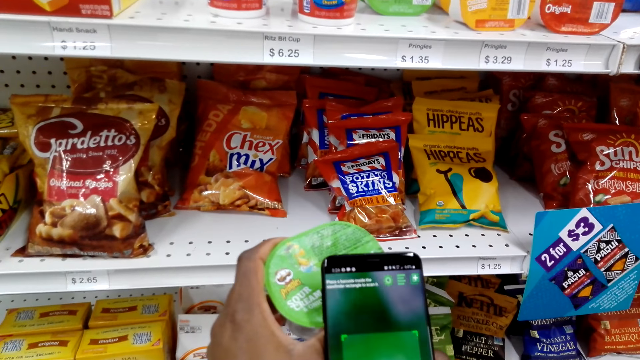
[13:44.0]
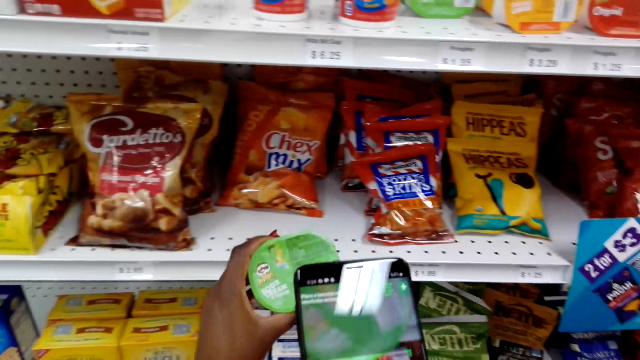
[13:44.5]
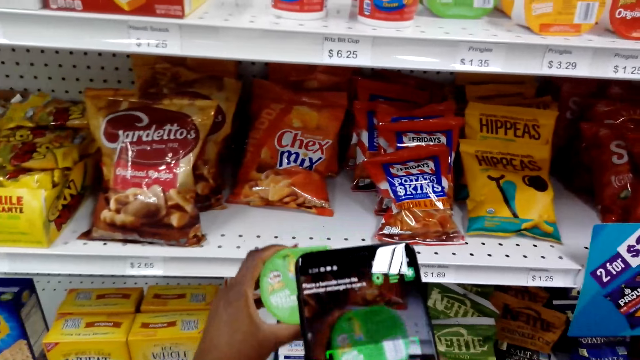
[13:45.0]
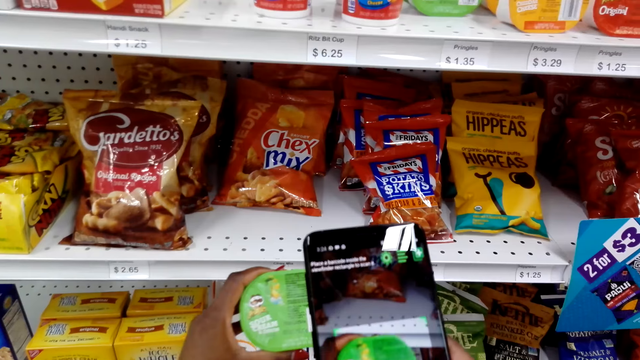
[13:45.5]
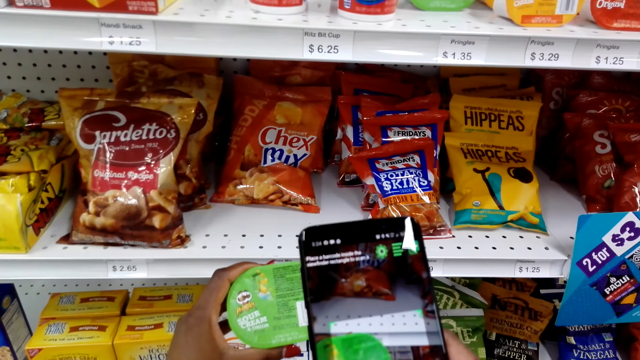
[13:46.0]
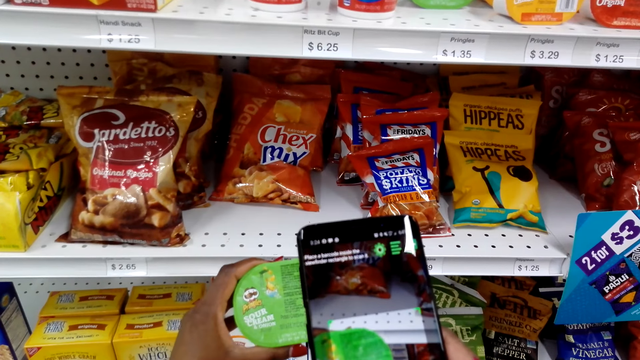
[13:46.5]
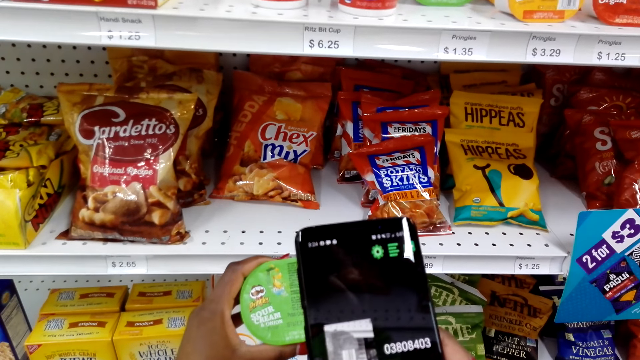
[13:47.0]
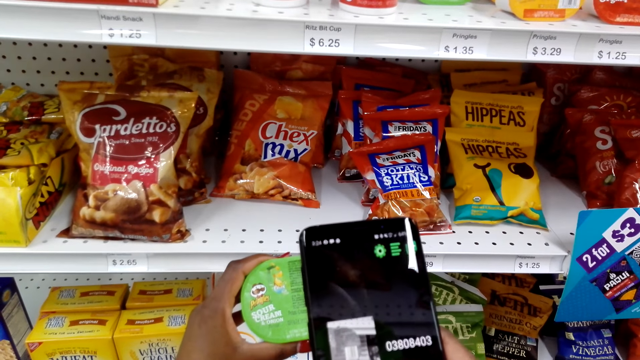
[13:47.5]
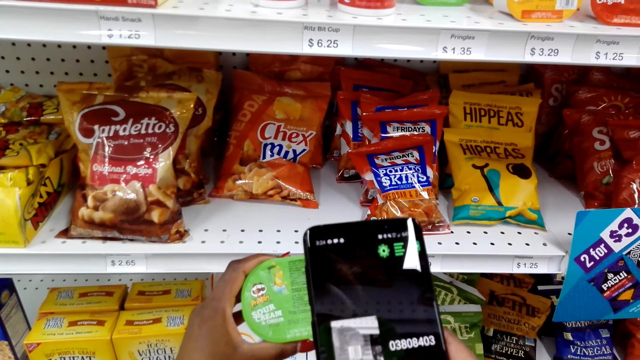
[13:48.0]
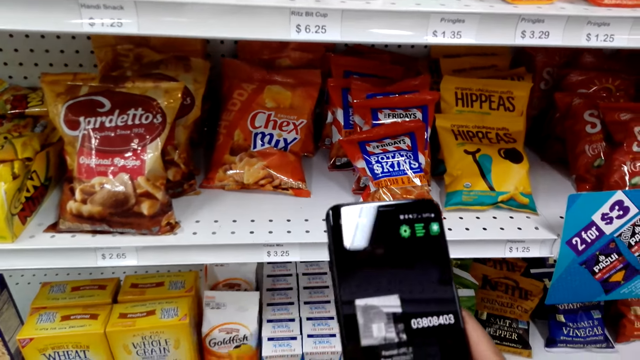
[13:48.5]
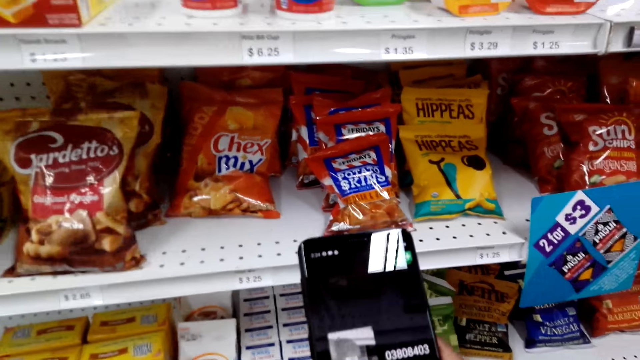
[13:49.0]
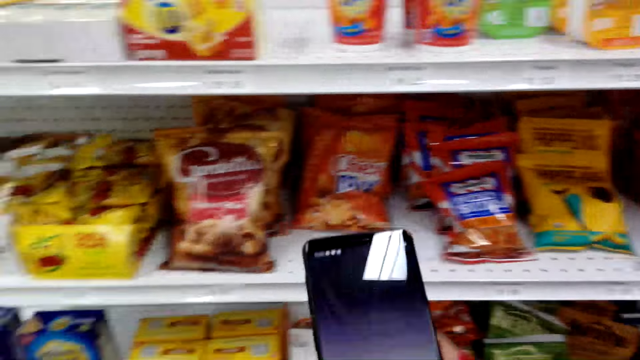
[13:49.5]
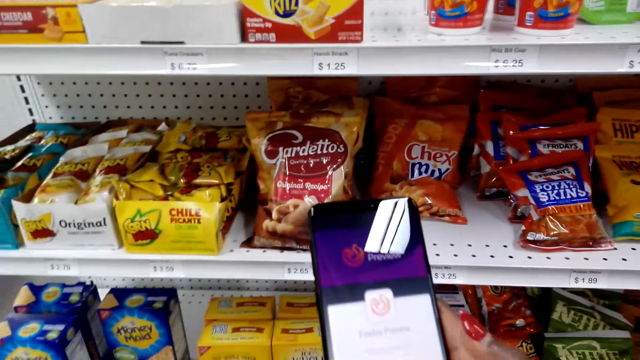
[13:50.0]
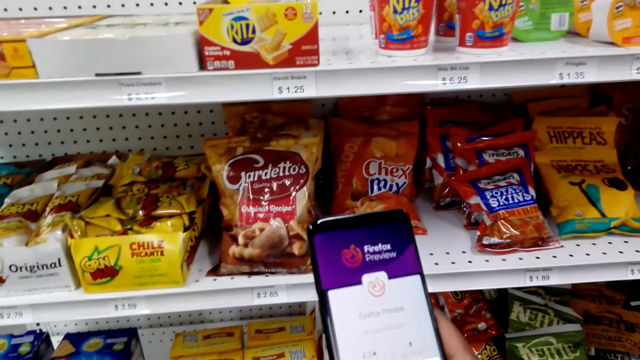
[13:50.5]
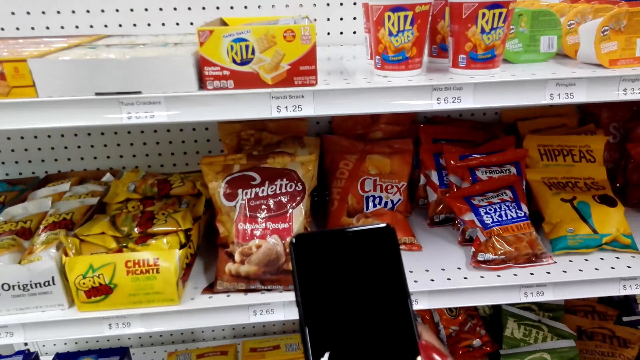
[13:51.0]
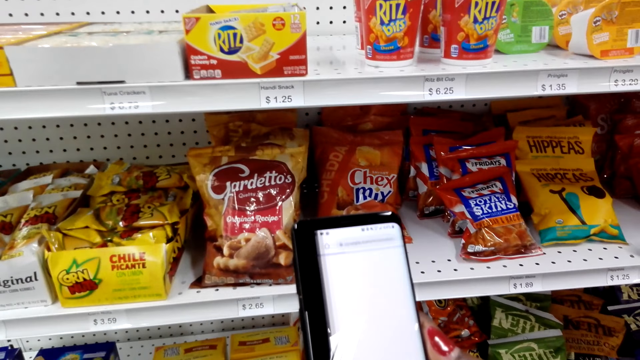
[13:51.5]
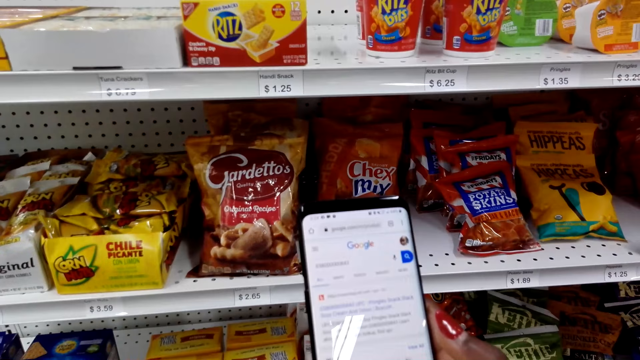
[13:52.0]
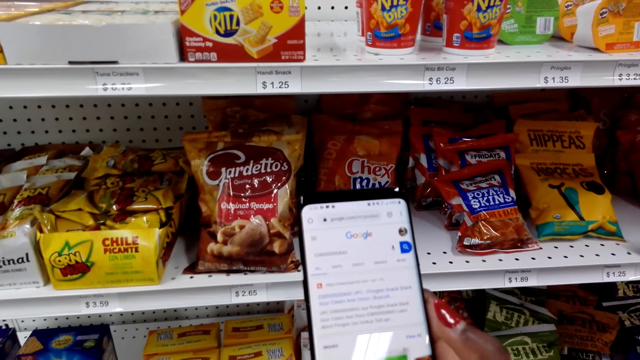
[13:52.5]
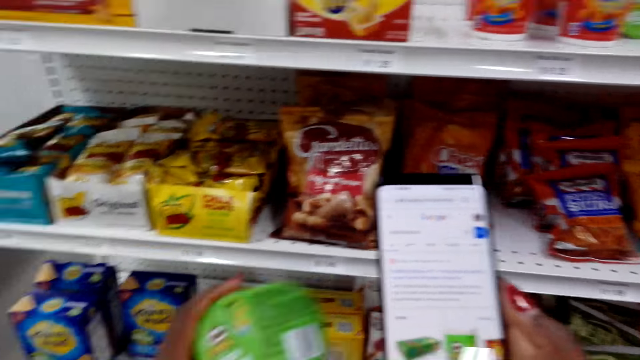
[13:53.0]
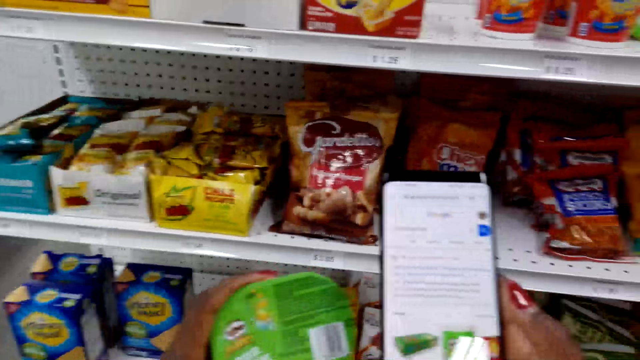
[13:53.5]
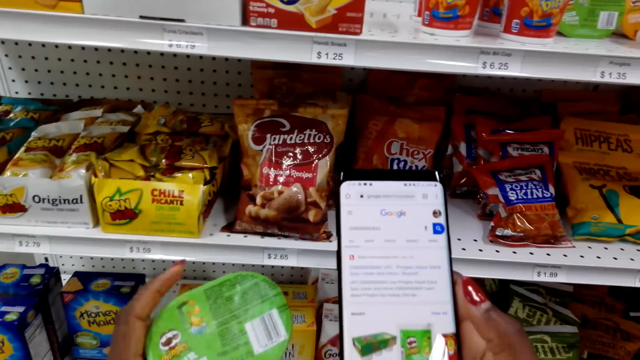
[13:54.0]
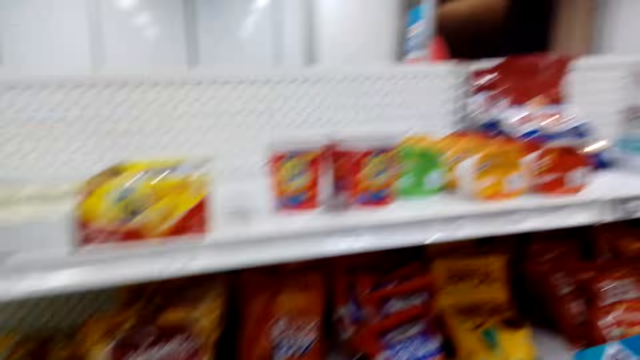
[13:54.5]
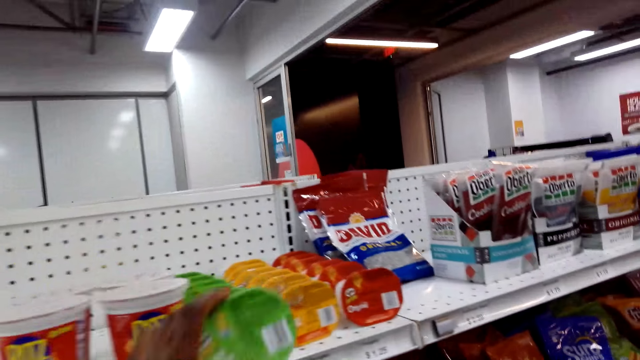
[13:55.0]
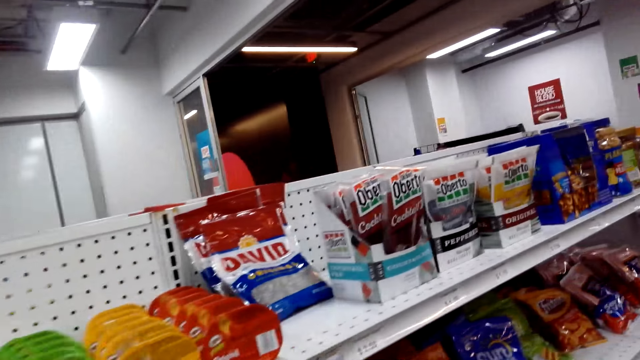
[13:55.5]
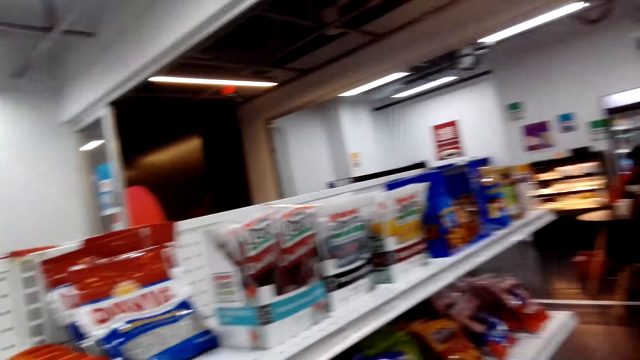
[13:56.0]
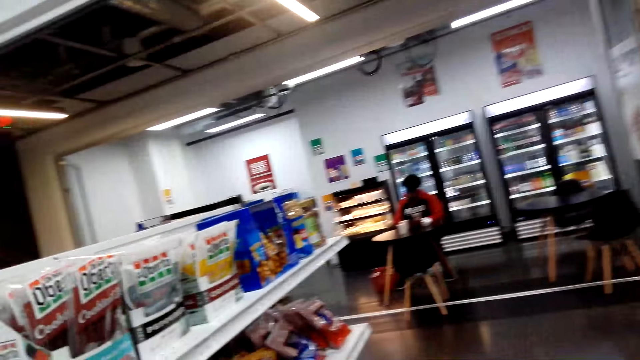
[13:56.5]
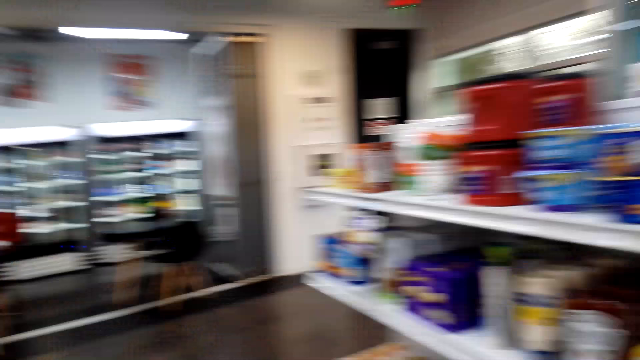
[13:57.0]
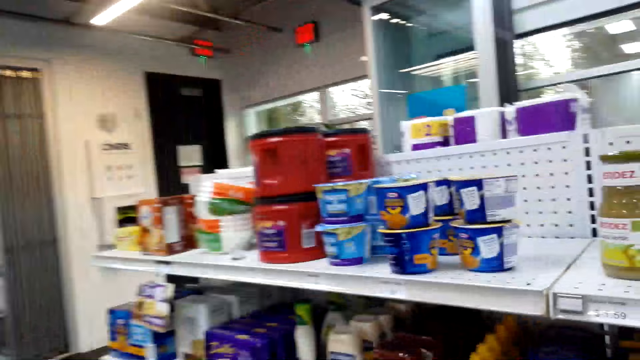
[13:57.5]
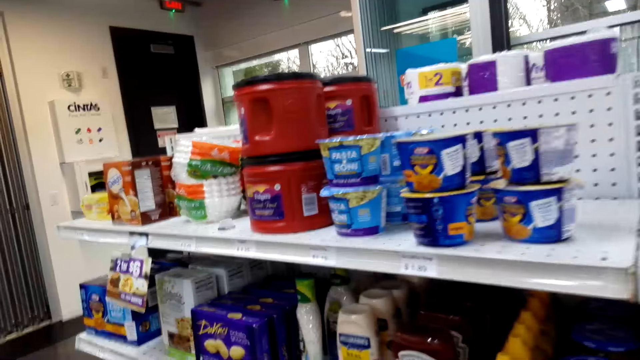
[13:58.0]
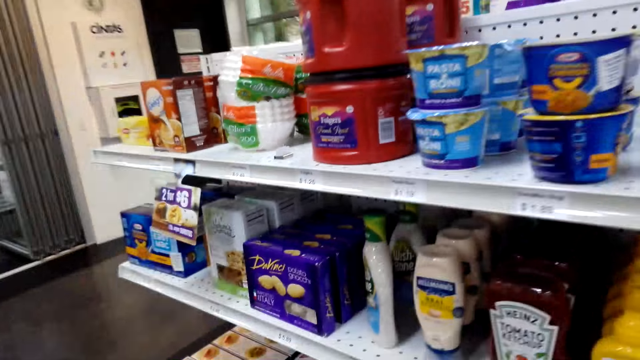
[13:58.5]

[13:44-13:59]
The camera wearer scans the code in the pringles. They use the phone. They look around. They put down the pringles chips. They move around.

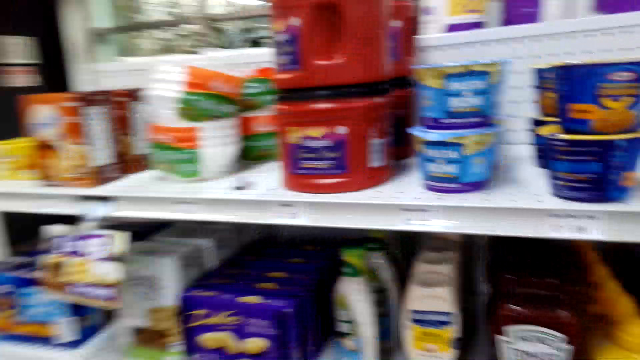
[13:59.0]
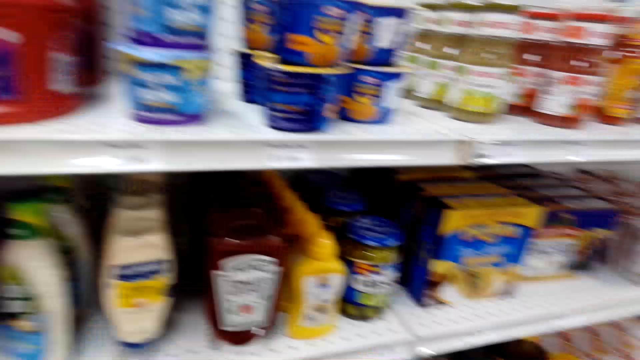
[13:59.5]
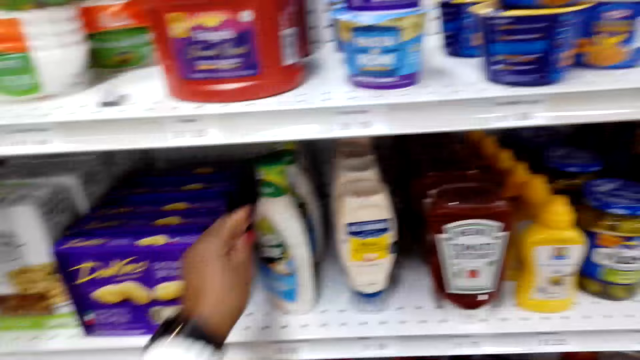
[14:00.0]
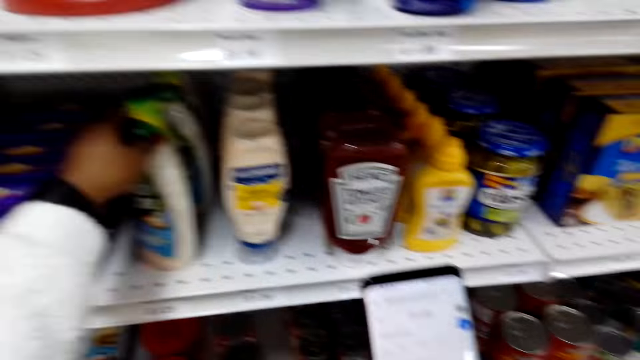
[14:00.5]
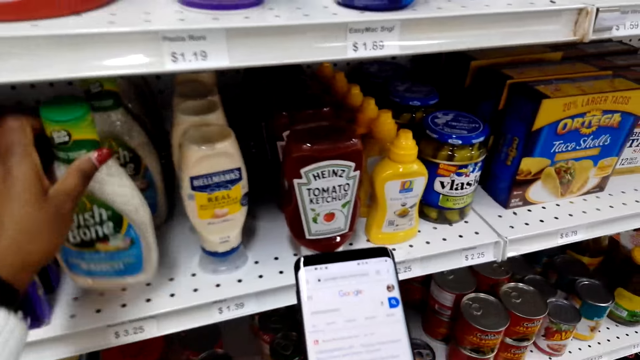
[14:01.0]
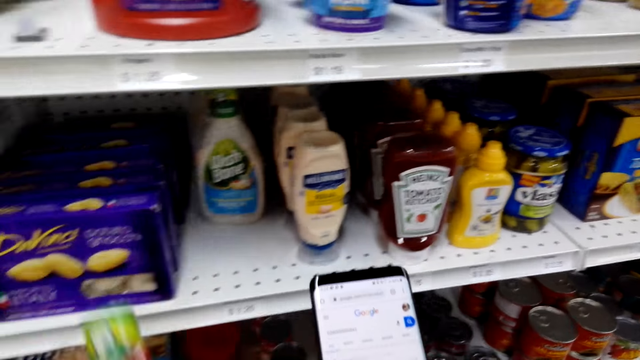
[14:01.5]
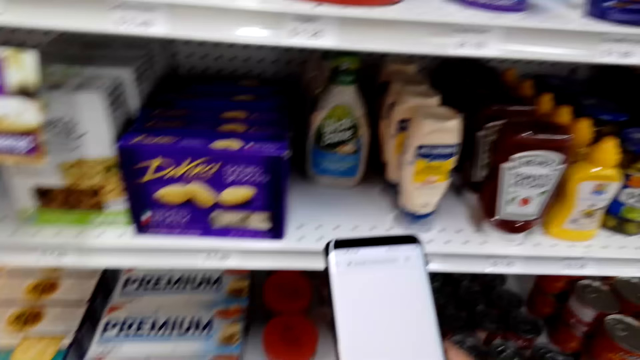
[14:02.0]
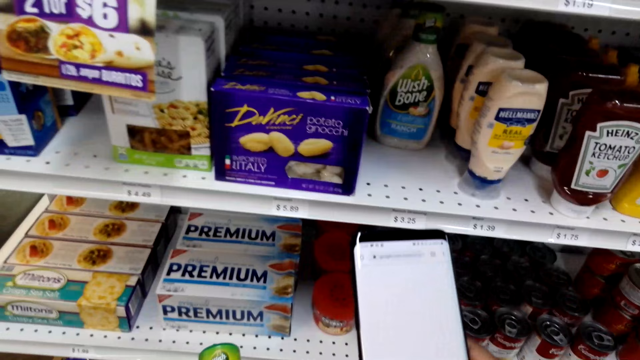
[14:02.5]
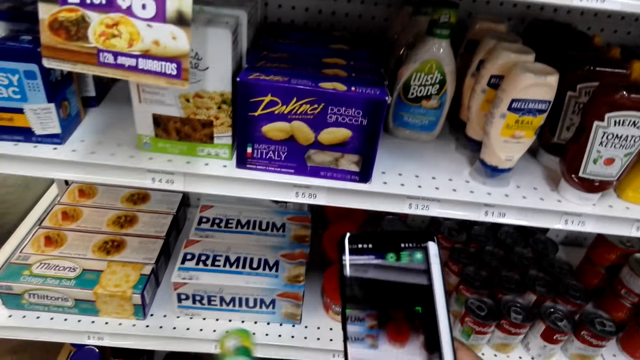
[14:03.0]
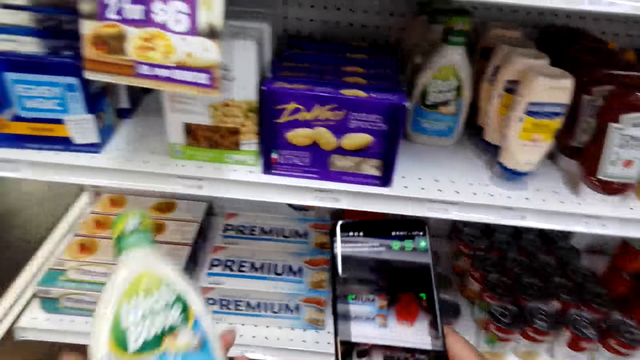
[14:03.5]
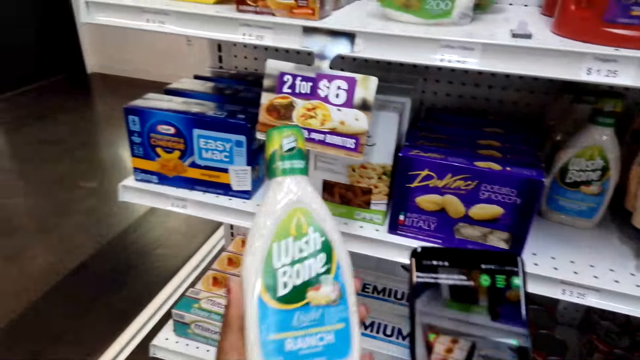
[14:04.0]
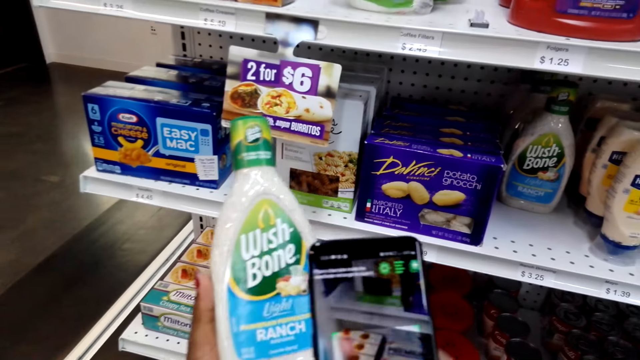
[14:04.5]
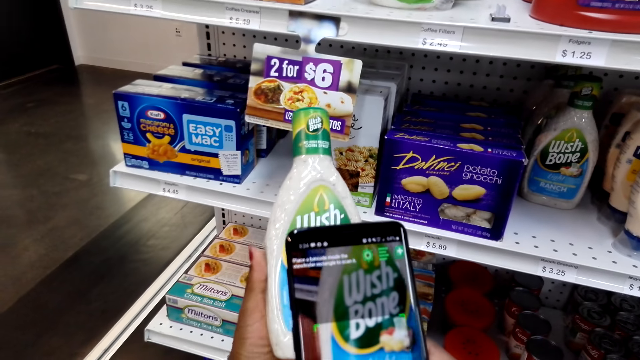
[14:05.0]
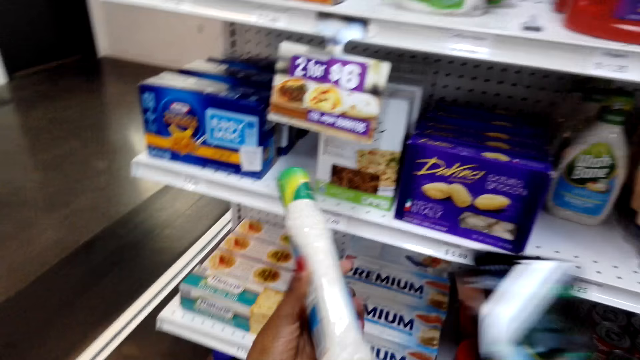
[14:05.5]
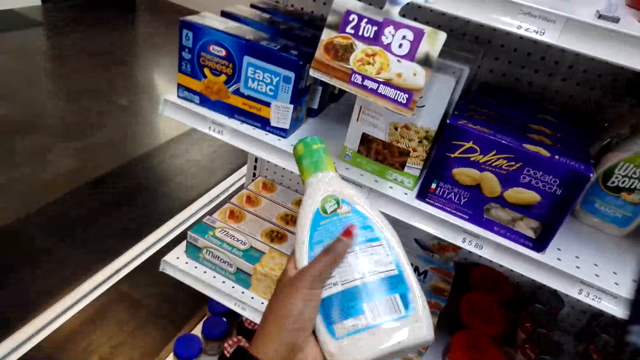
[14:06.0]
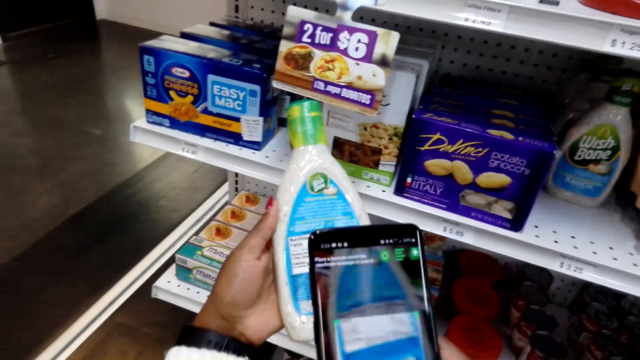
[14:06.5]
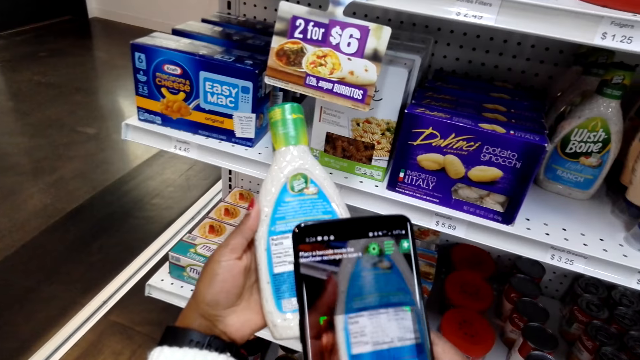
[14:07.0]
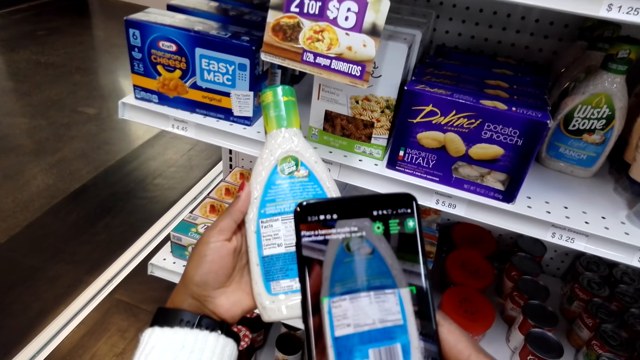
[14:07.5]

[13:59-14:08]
The camera wearer picks up a bottle of wish bone. They scroll a phone. They take a photo. They scan the codes on the wish bone.
